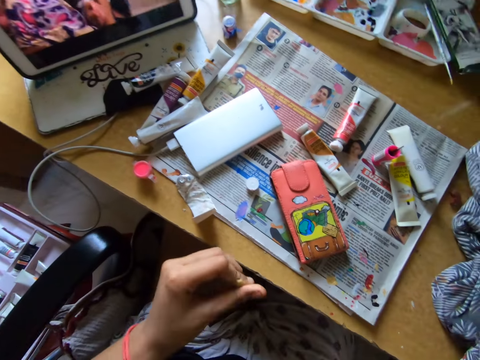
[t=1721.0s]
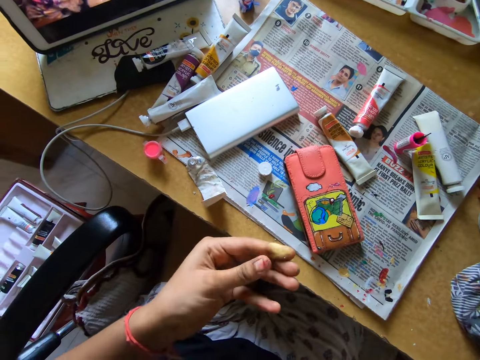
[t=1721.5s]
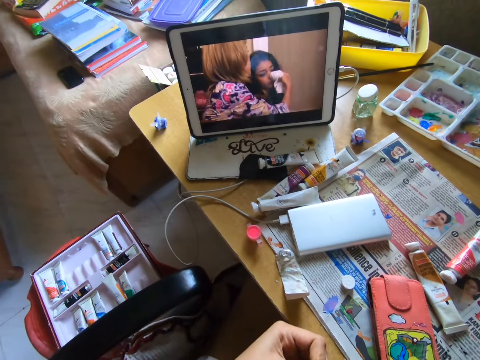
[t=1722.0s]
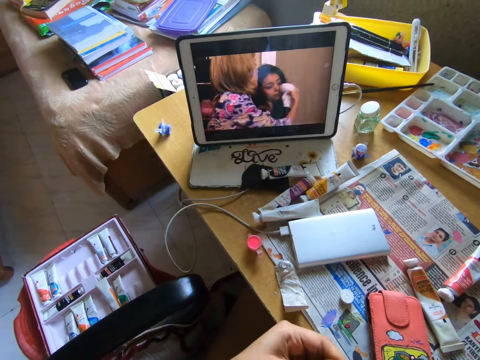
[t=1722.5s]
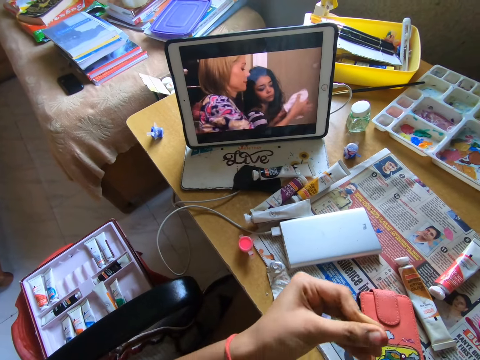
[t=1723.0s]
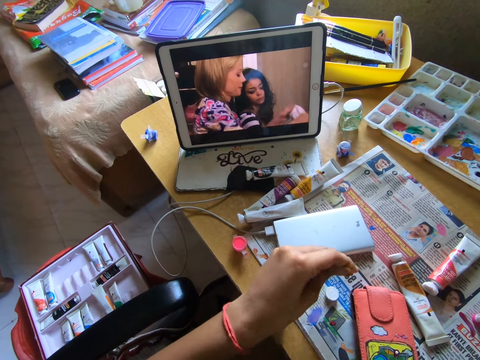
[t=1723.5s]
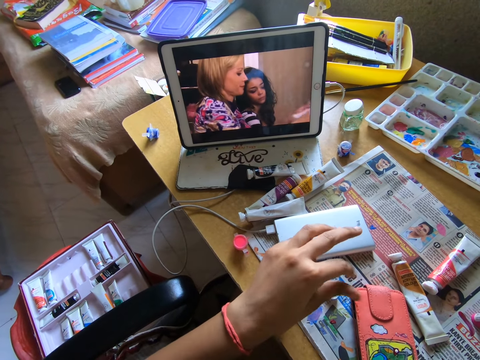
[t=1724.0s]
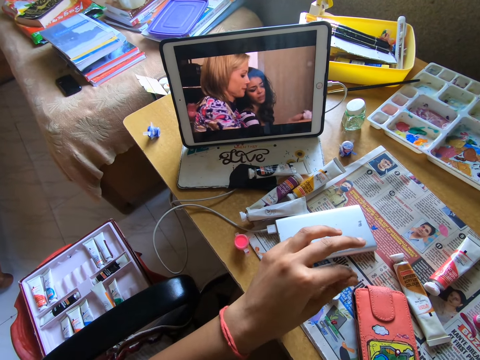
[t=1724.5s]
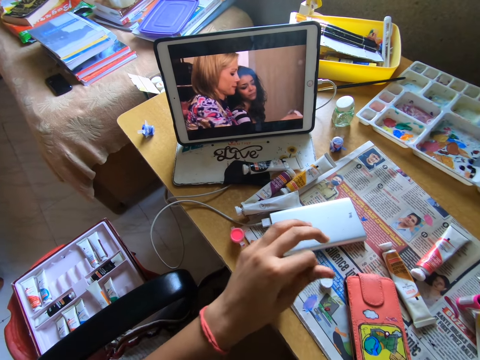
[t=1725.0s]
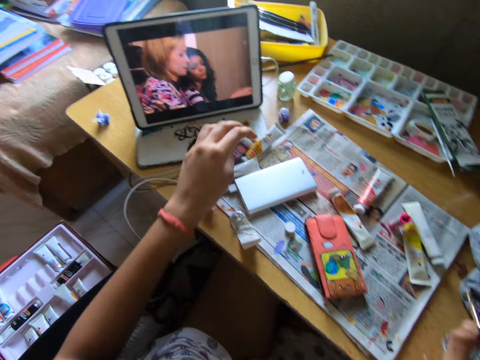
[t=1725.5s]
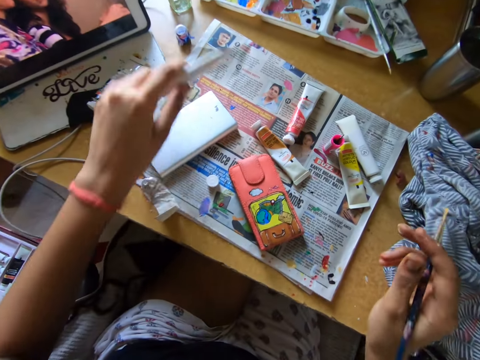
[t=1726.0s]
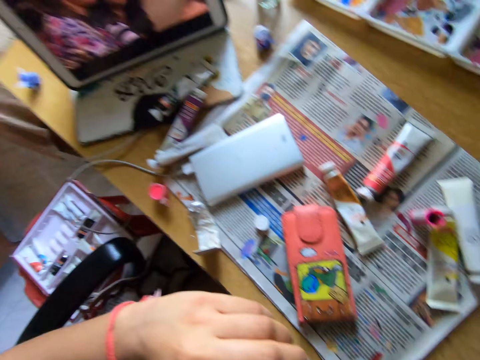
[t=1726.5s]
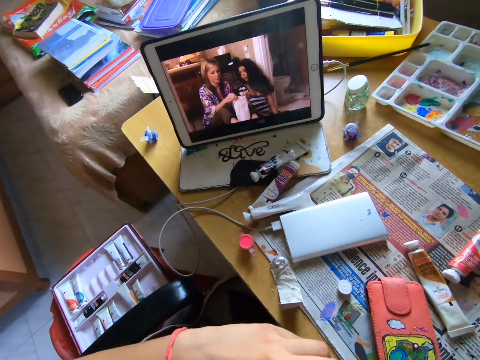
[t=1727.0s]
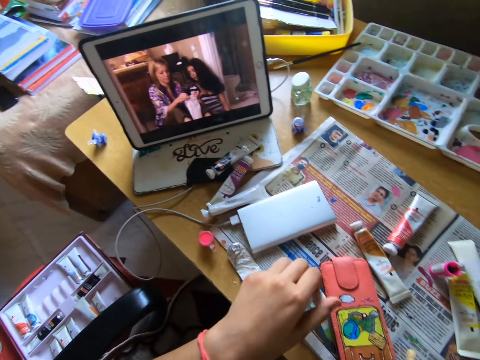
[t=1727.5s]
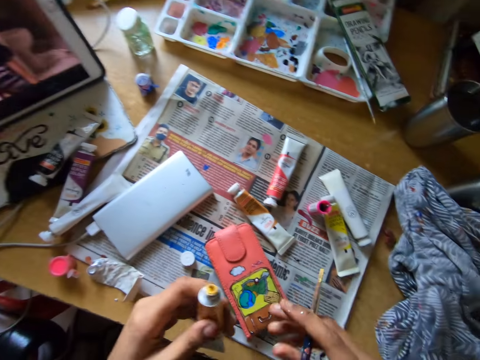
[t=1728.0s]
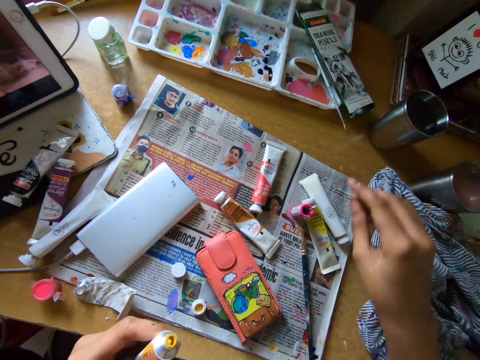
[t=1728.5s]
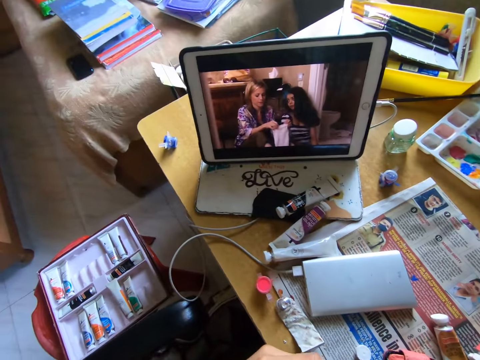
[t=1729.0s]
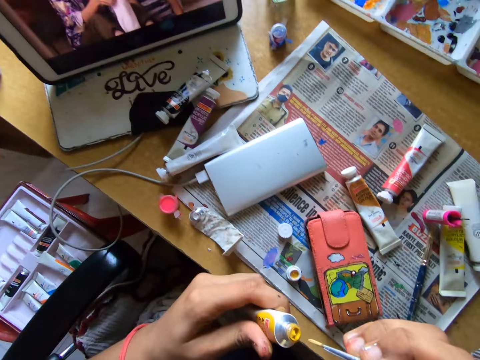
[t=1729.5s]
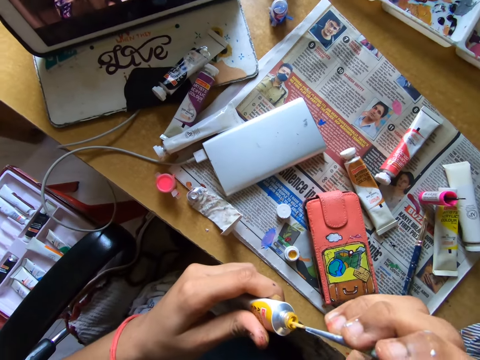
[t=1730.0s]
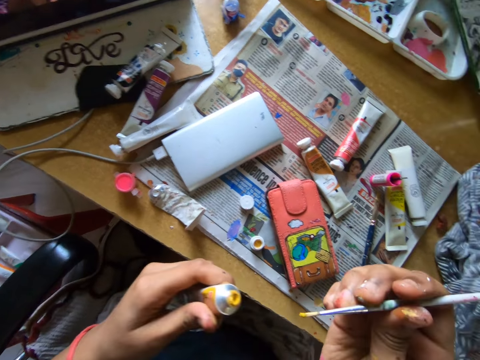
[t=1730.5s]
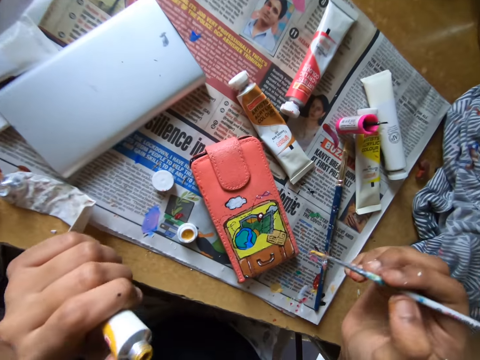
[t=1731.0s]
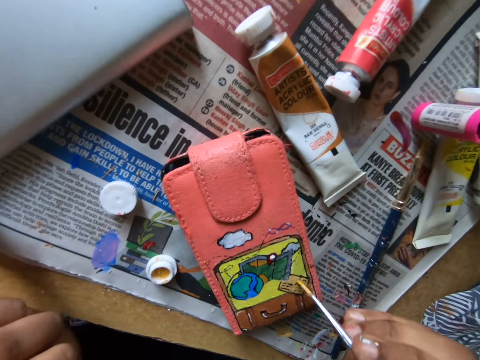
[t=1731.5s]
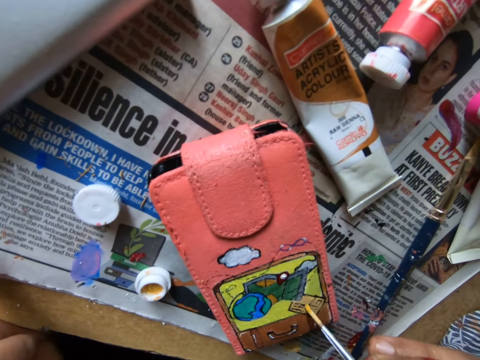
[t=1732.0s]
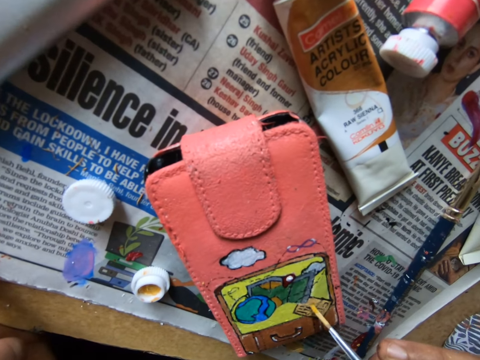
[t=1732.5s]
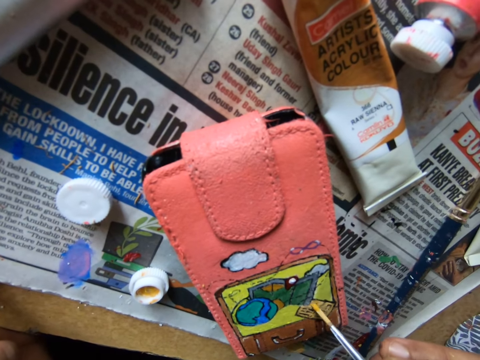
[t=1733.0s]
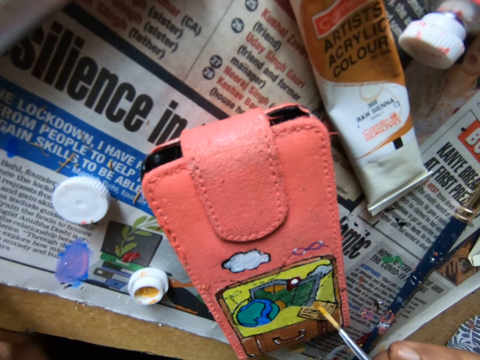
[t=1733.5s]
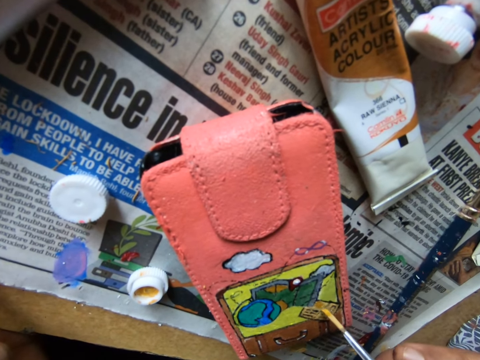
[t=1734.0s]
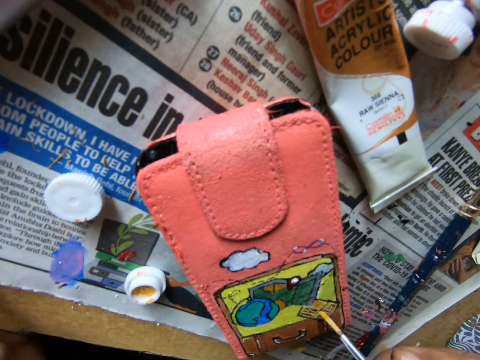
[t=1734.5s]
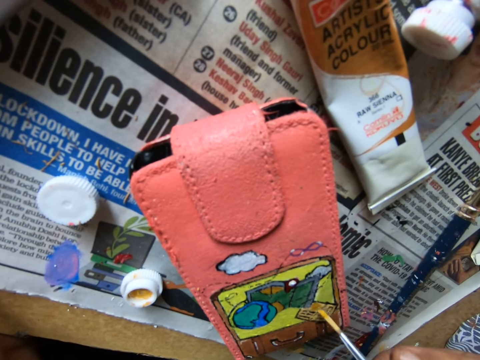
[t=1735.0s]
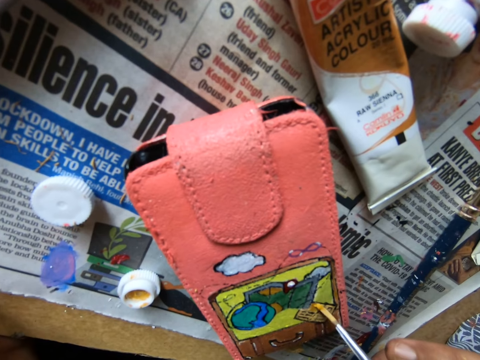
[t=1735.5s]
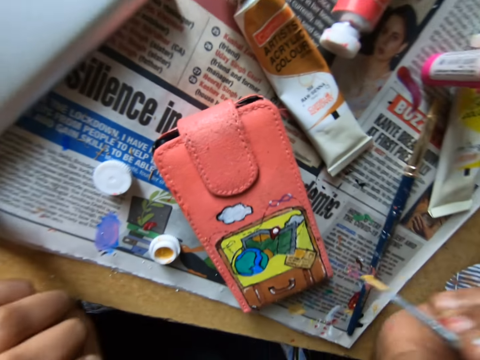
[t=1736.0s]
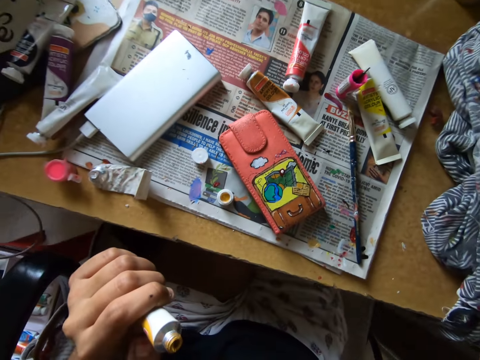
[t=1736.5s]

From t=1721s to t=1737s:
The camera wearer watches a movie on a tablet. She moves her fingers. She picks a paint bottle on a newspaper and opens the paint bottle. She puts down a lid. She picks a paint brush. She scoops paint on a paint tray with the paint brush. She paints a wallet with the paint brush.

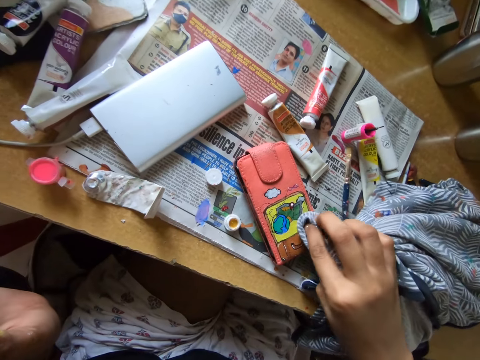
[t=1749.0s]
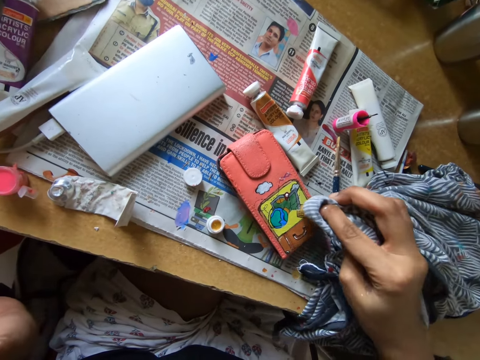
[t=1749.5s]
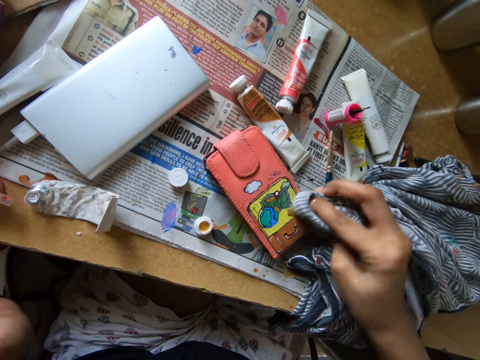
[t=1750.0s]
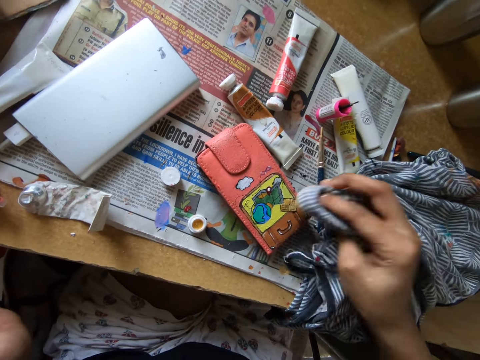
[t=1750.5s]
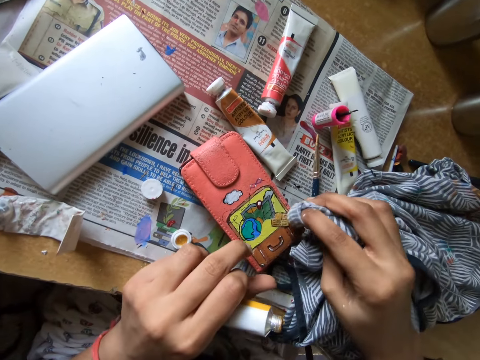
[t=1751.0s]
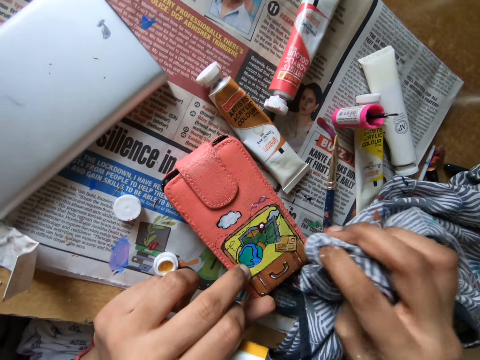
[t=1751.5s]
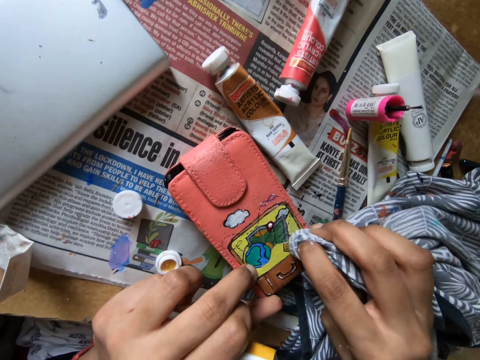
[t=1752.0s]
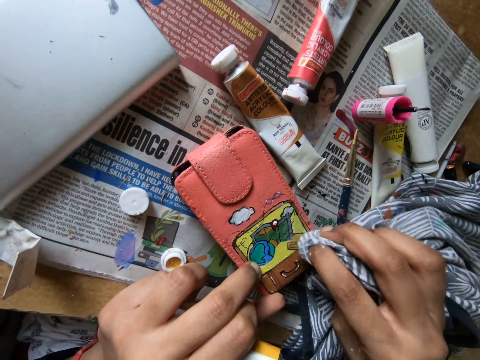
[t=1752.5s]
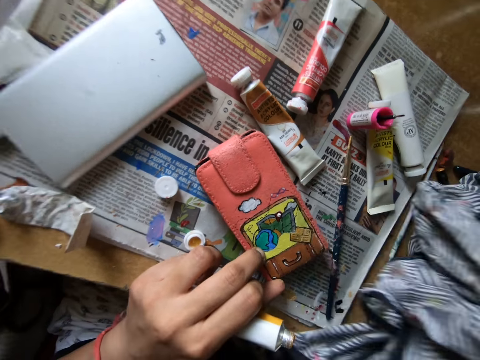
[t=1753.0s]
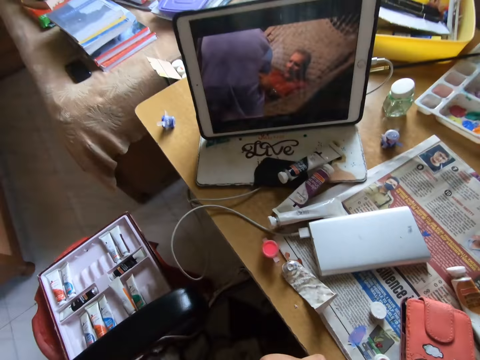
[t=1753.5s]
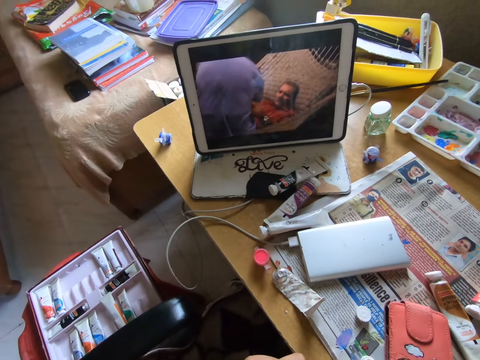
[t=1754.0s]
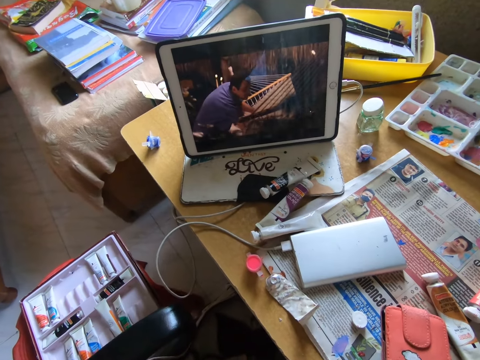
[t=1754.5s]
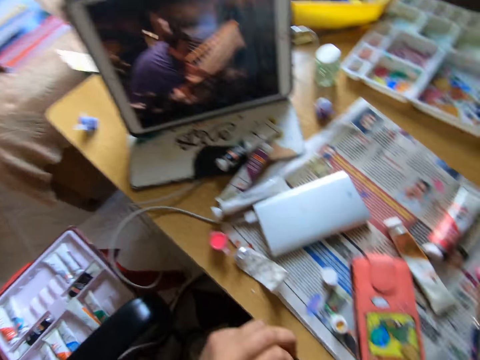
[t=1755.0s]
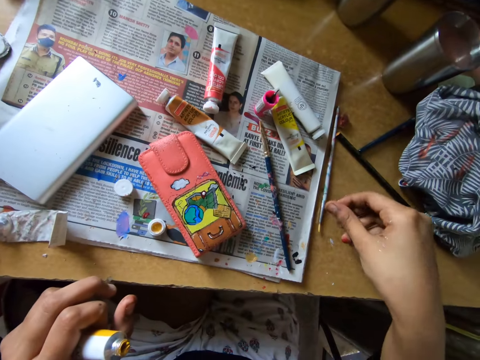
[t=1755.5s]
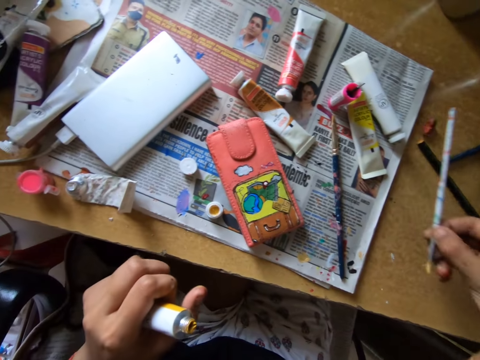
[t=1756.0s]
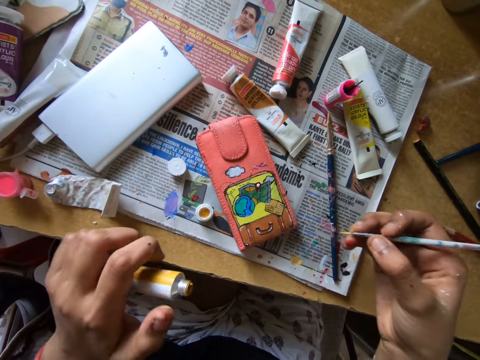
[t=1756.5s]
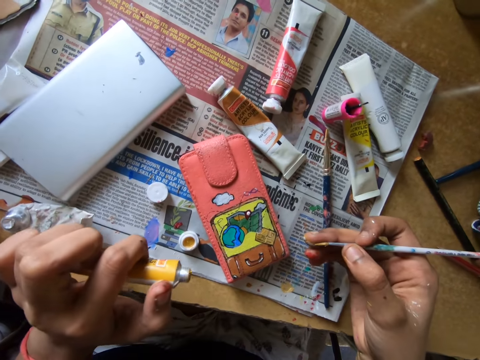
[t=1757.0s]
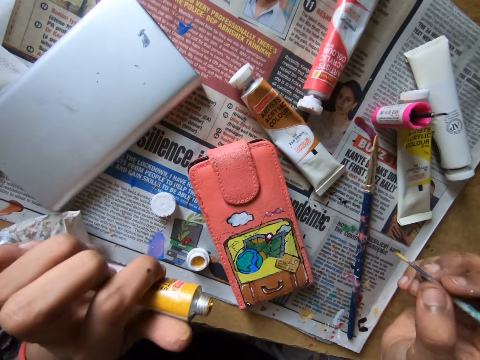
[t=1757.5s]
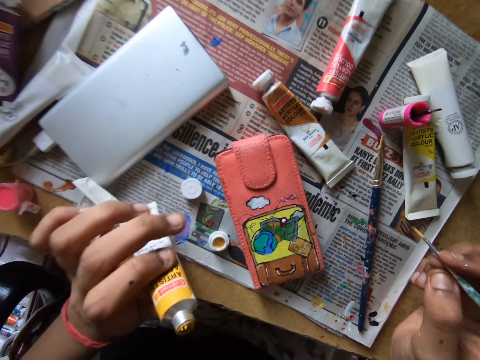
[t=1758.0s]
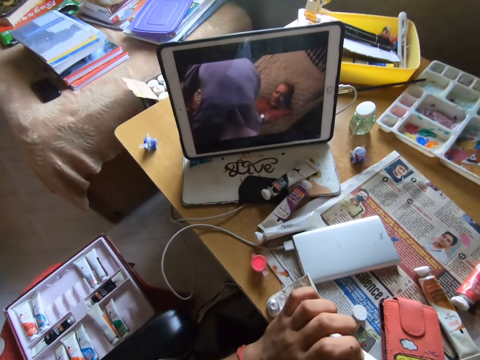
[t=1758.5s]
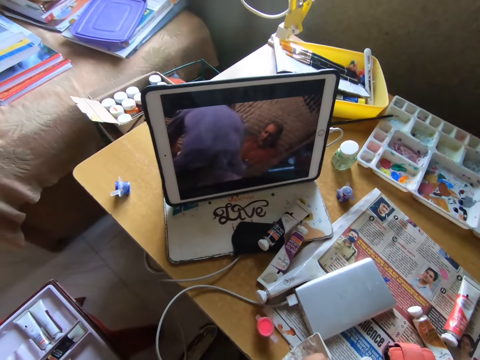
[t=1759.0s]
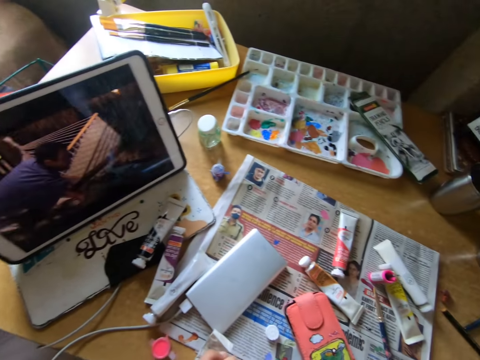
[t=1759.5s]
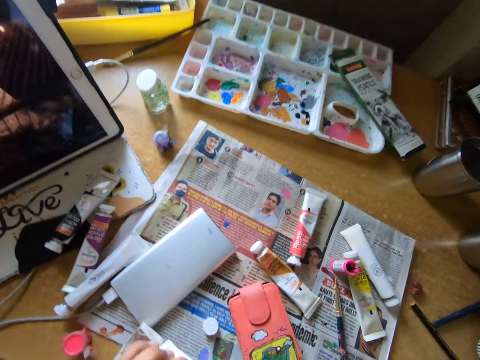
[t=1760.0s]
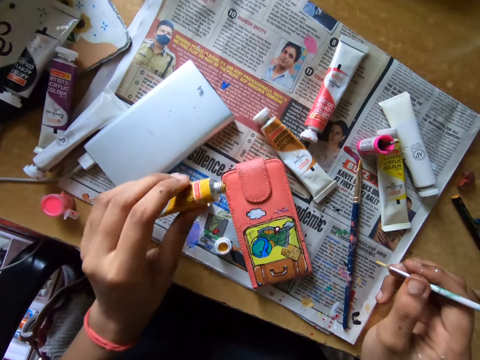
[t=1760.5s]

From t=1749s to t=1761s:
The camera wearer dabs a phone case with a cloth. They wipe a paint brush with the cloth. They put a hand on a wallet. They watch a movie on a tablet. They pick the paint brush on a table.
